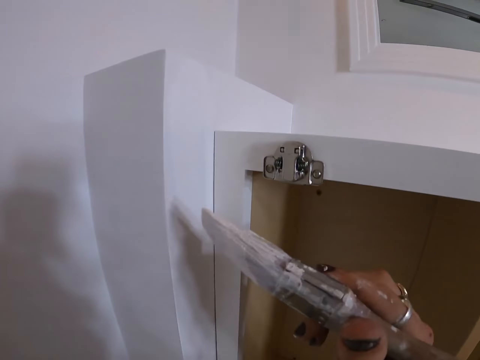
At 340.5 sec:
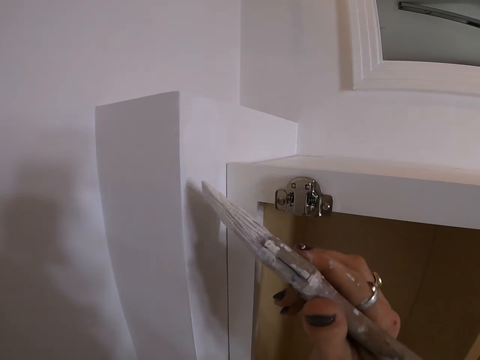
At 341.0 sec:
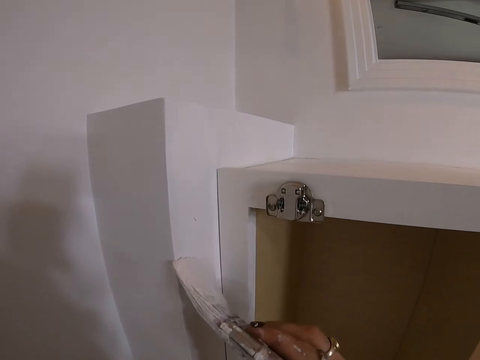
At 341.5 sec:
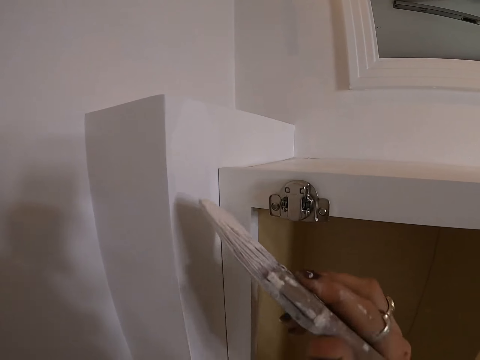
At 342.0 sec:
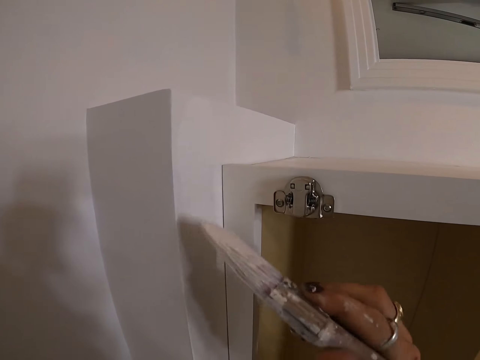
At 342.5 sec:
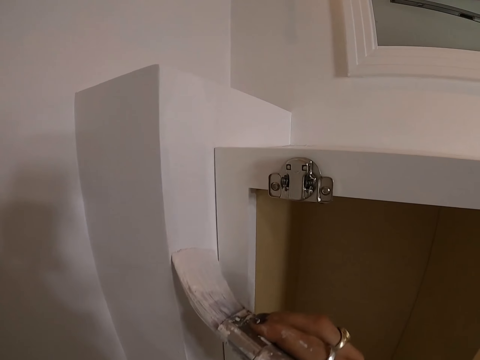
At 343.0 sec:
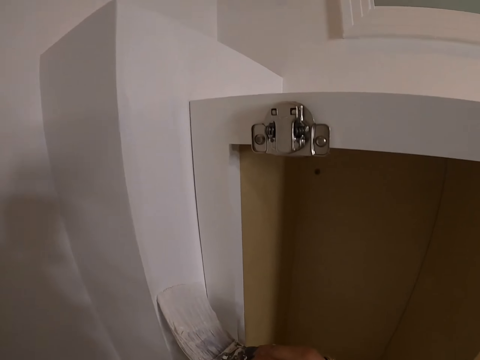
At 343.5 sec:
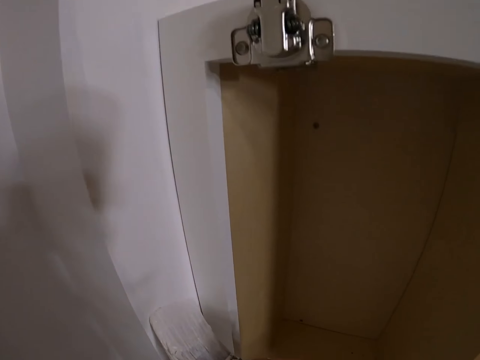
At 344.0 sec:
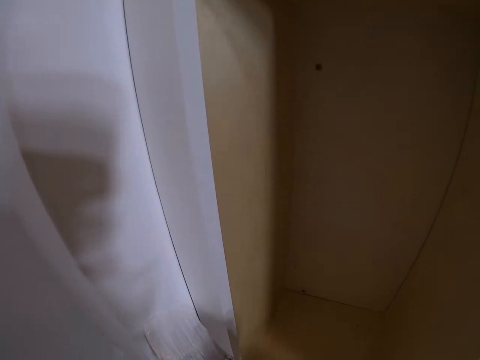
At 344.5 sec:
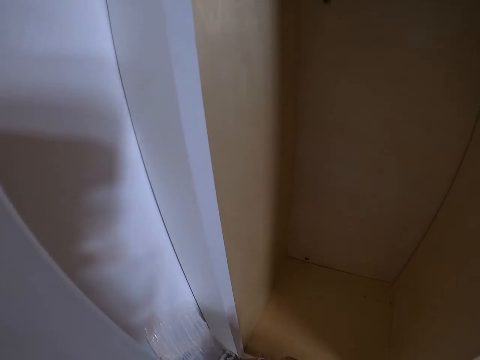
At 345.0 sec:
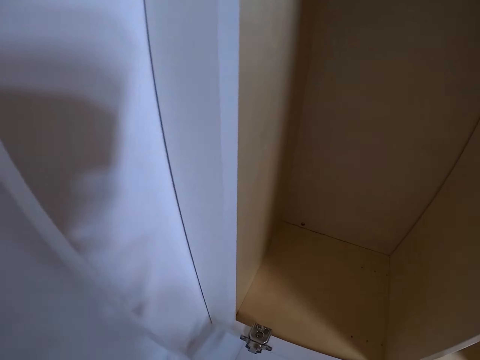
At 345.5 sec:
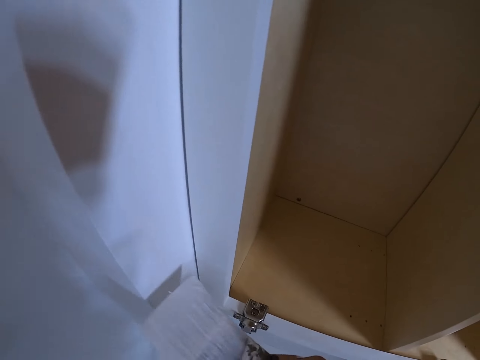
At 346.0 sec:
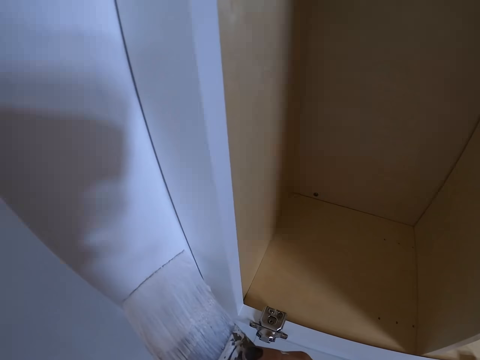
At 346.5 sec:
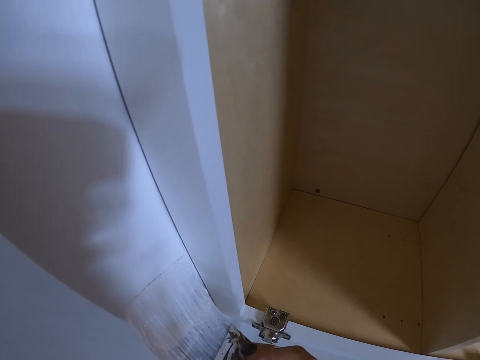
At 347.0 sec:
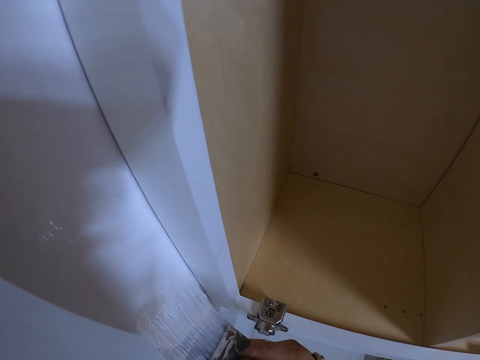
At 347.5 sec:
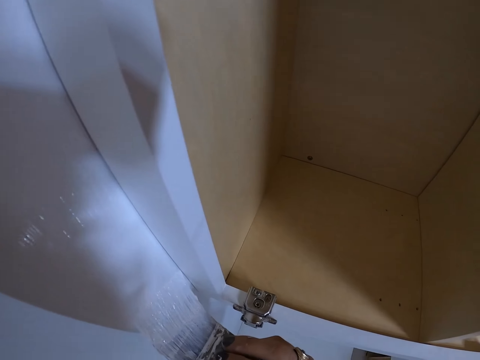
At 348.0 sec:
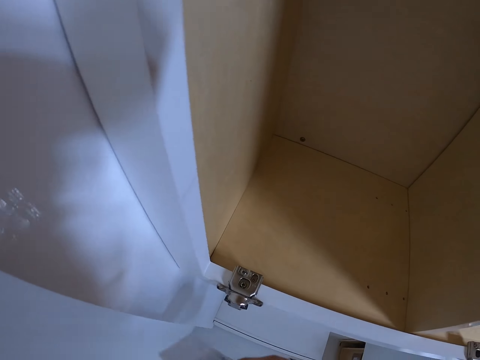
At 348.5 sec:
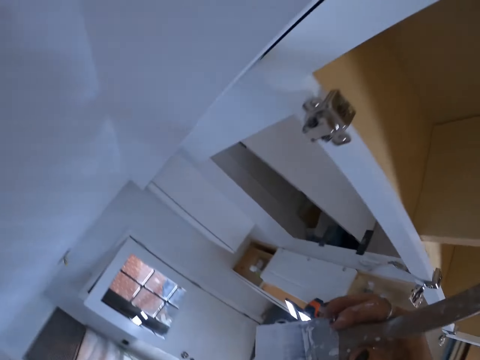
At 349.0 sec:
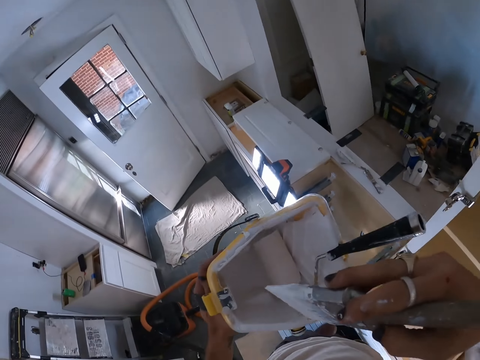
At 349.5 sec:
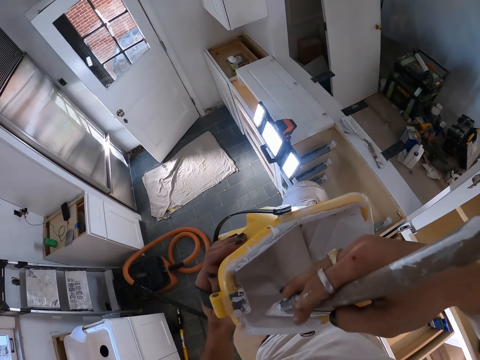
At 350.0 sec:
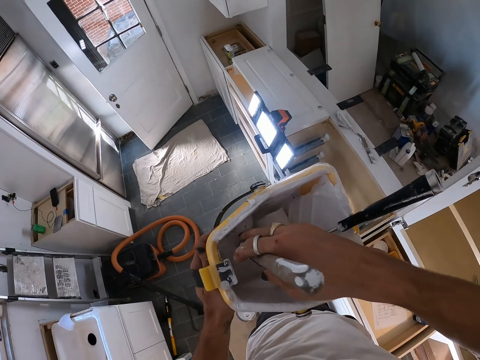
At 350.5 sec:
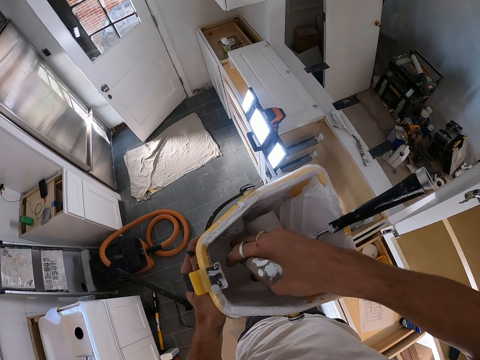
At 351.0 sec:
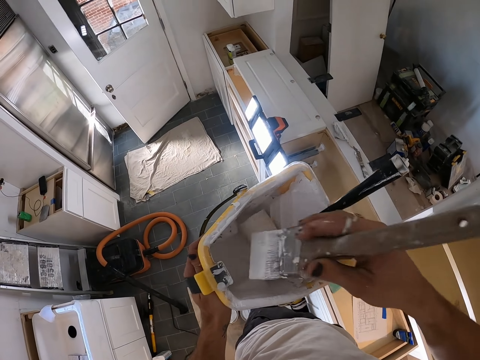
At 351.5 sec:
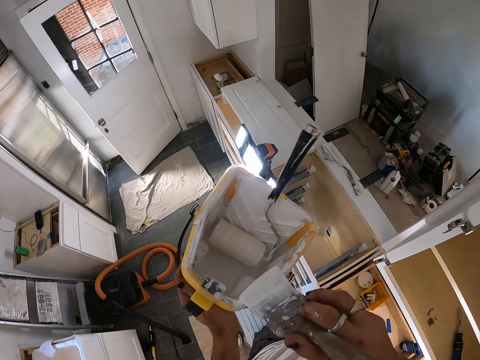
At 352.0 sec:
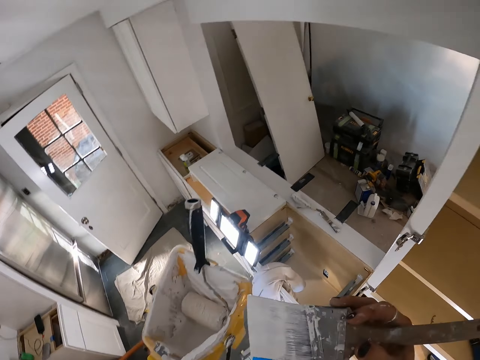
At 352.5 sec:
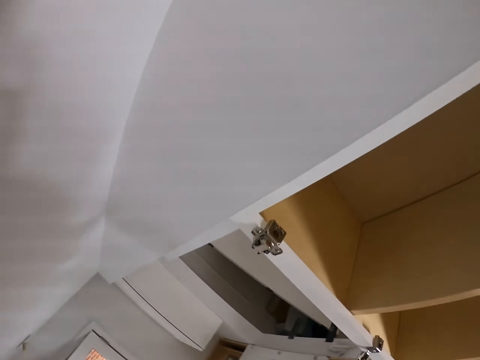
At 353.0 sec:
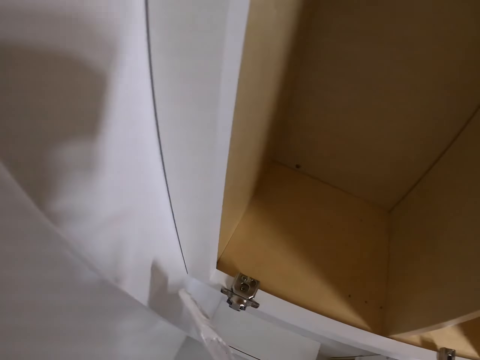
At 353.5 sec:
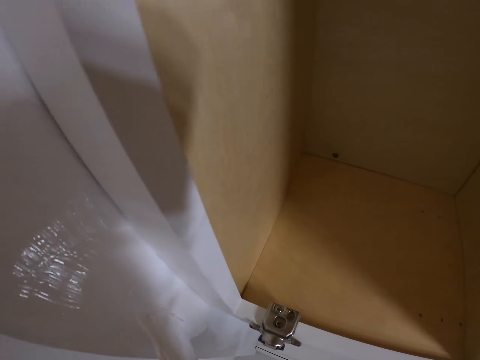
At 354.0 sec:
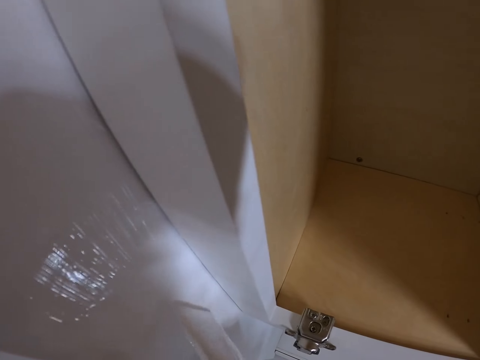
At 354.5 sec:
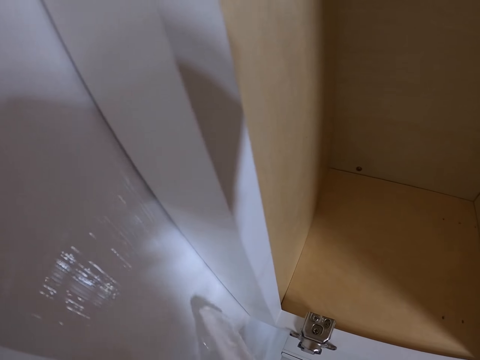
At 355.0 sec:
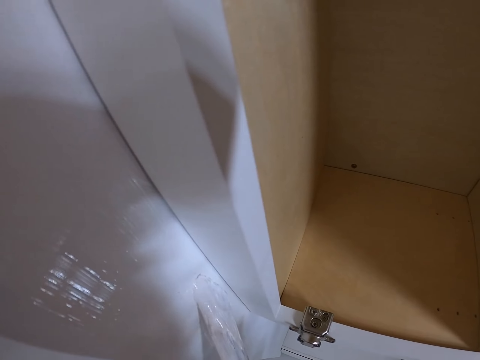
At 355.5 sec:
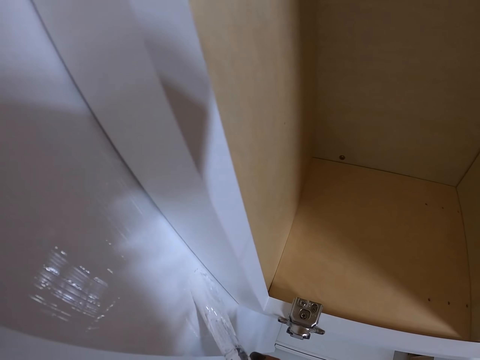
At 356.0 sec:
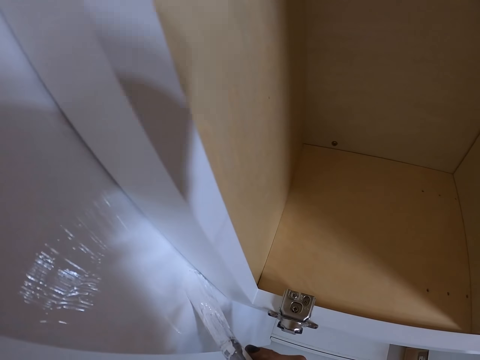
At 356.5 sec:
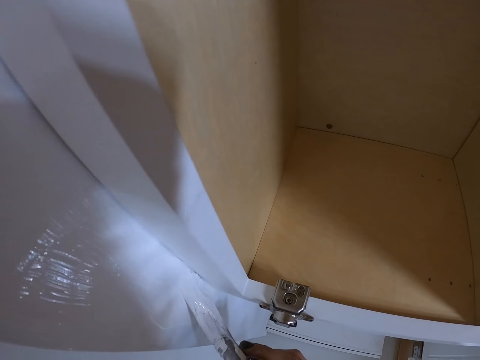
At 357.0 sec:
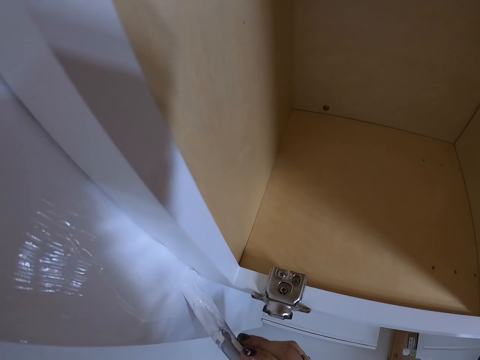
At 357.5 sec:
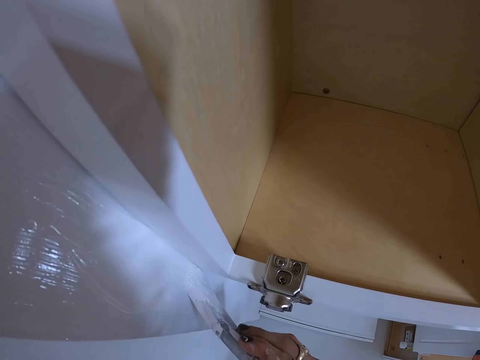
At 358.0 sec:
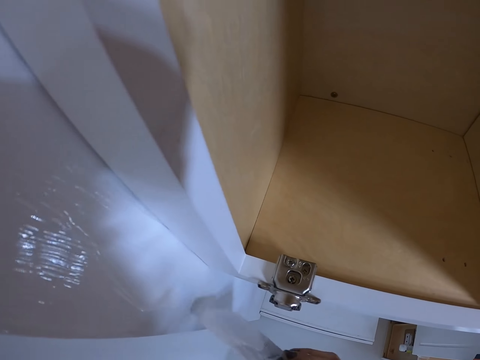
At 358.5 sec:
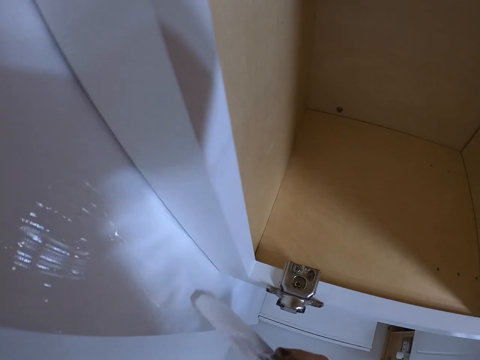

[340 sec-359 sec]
The camera wearer paints the wood. They dip the paint brush in the paint. They rub the paint brush on the container. They paint the wood.

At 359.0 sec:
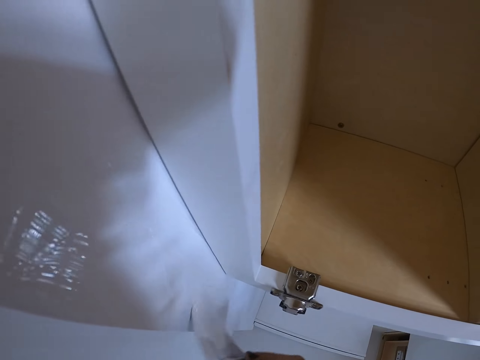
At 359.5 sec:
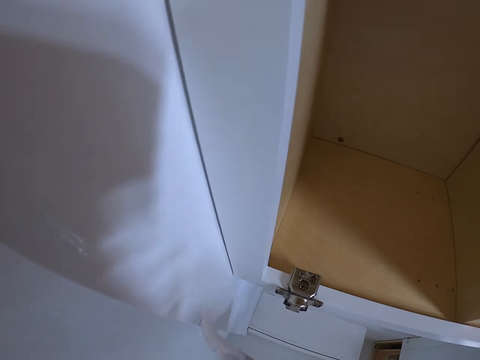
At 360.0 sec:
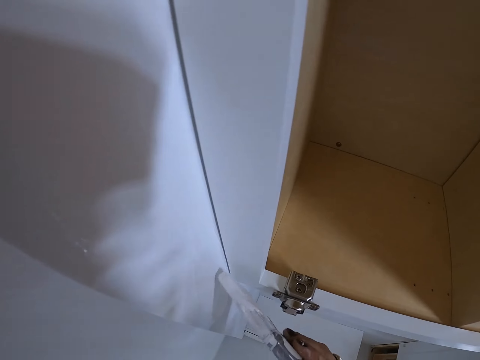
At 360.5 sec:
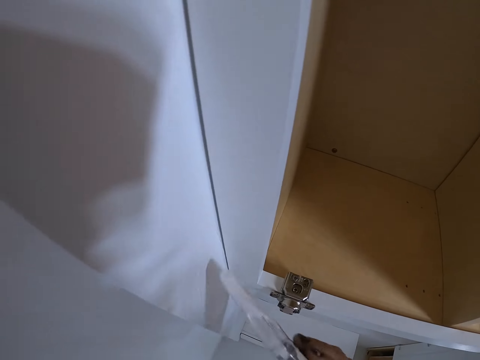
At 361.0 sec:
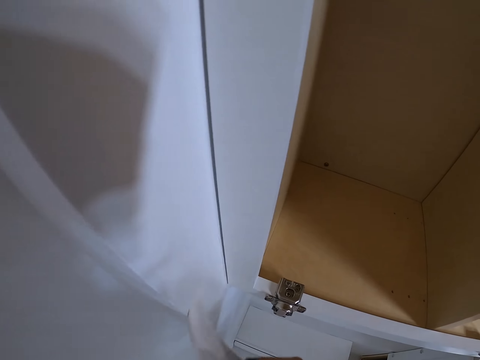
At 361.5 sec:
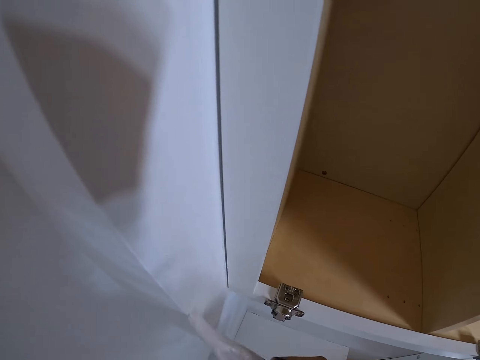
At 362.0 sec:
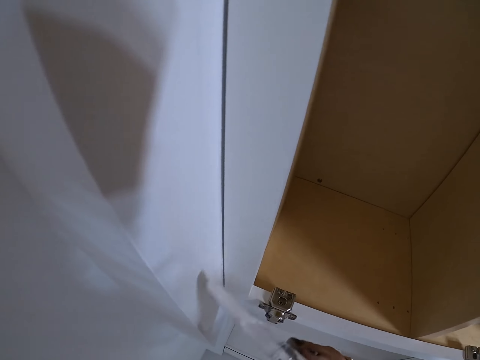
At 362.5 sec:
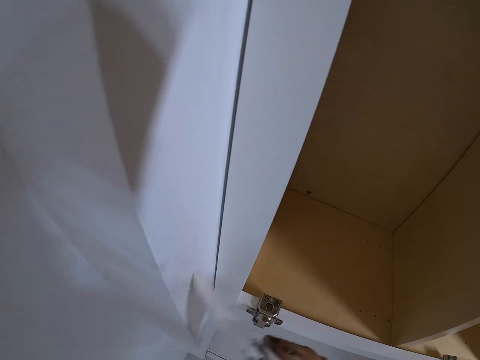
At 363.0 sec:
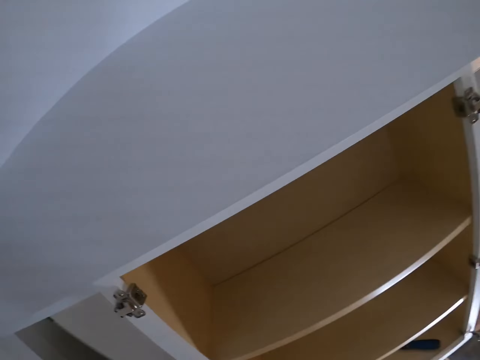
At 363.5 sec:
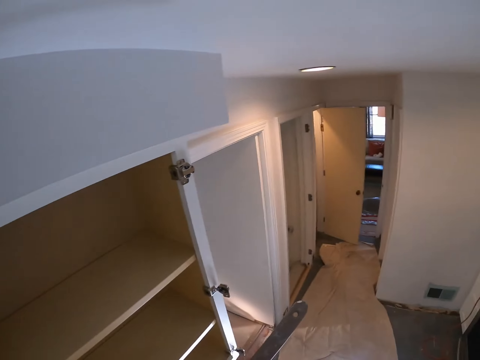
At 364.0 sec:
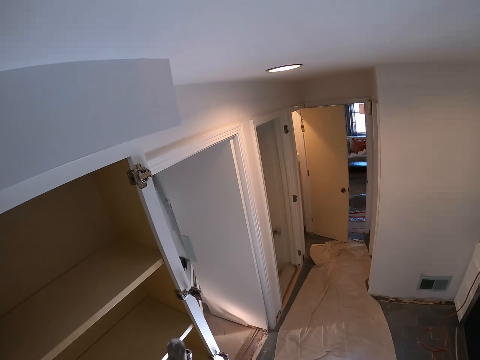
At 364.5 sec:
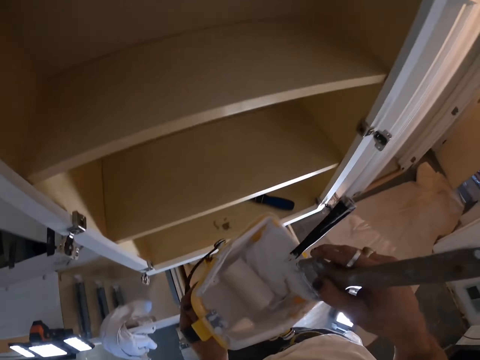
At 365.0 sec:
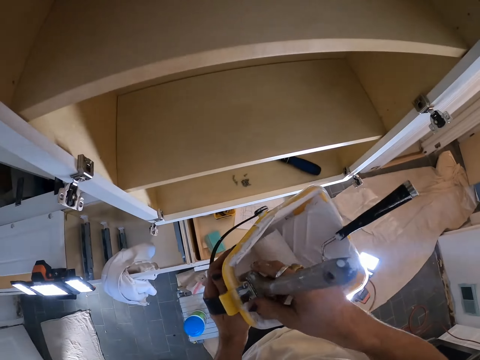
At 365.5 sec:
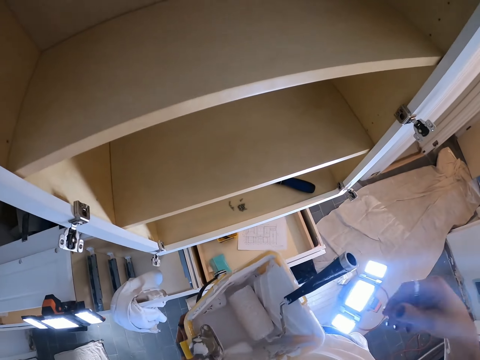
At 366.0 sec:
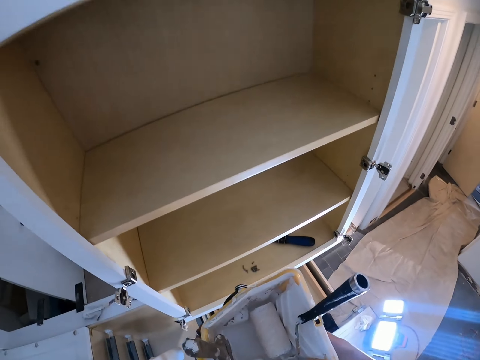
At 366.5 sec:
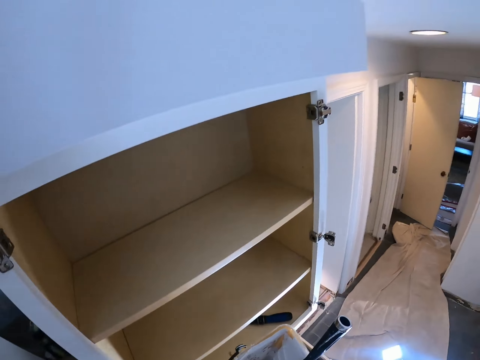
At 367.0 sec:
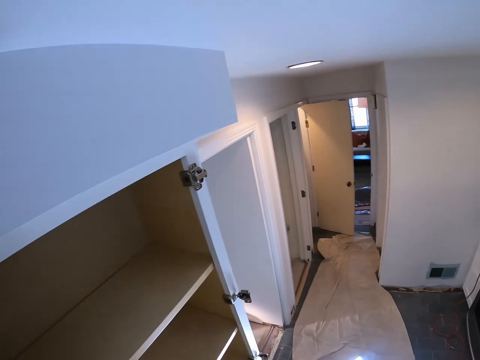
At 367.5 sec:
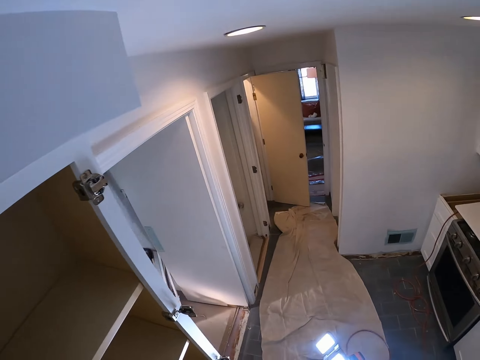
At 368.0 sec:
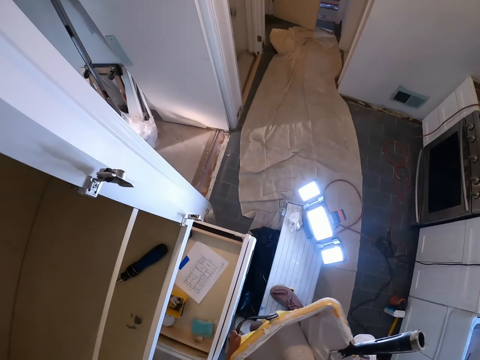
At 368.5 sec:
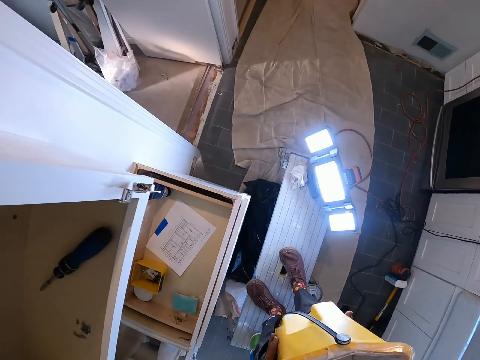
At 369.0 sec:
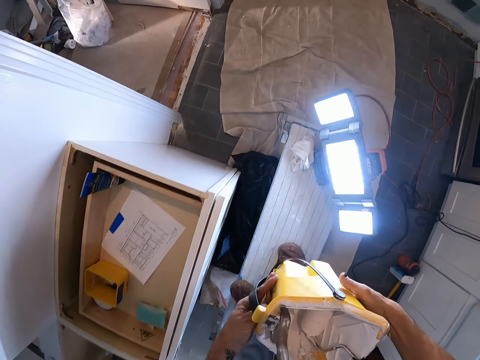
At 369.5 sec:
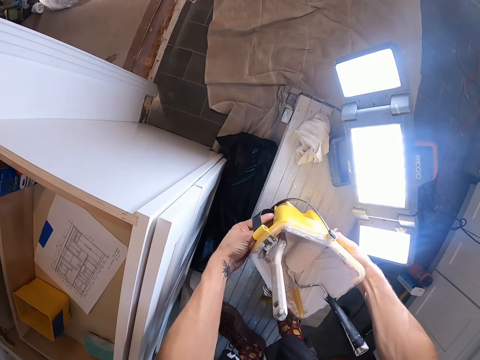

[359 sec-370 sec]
The camera wearer looks on the other side. They put the paint brush in the container. They look on the other side.
